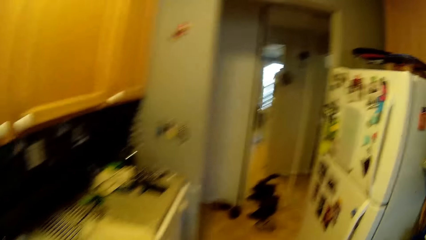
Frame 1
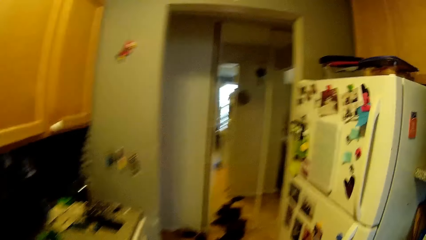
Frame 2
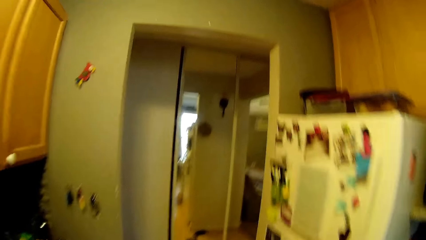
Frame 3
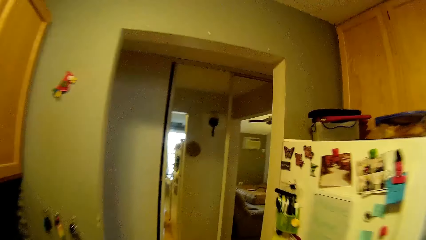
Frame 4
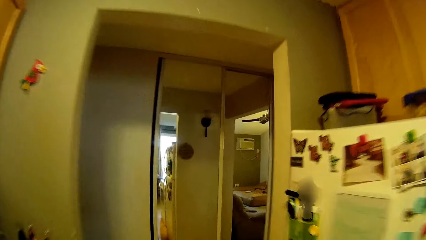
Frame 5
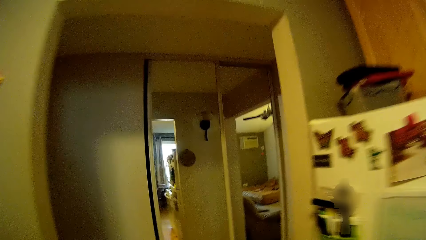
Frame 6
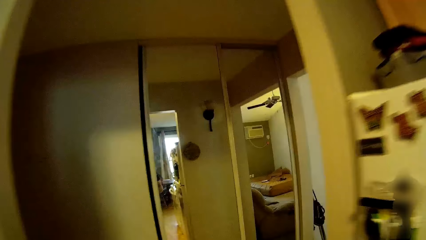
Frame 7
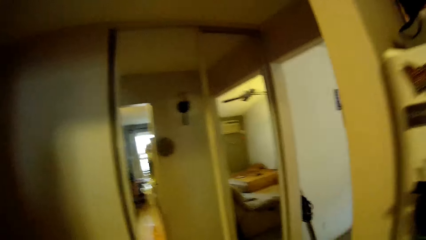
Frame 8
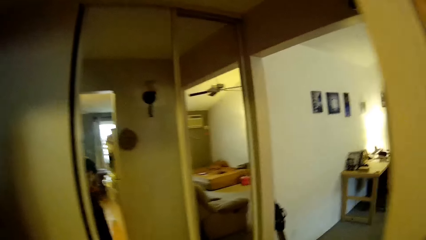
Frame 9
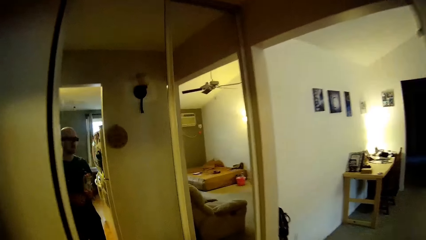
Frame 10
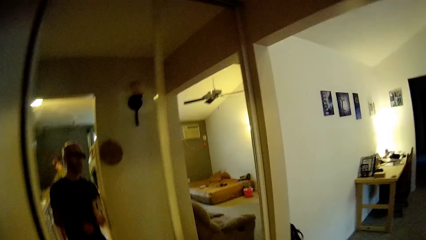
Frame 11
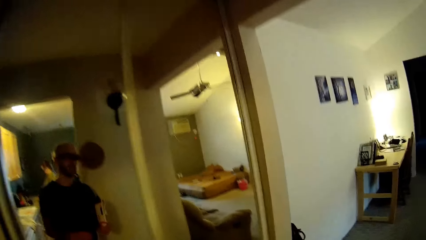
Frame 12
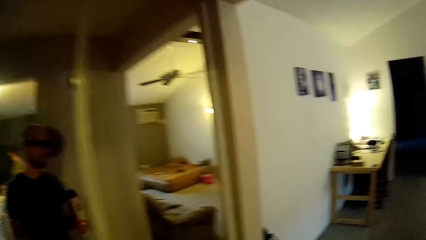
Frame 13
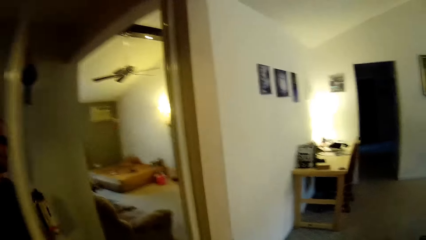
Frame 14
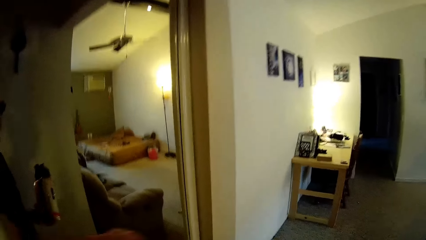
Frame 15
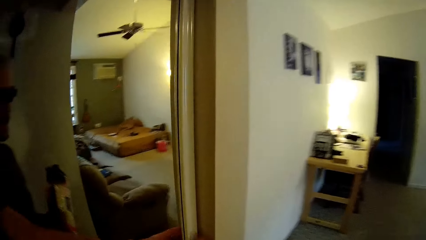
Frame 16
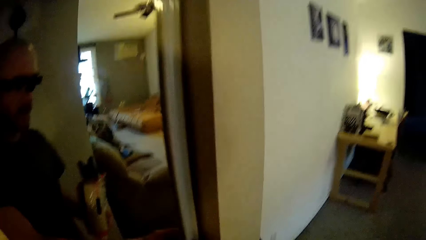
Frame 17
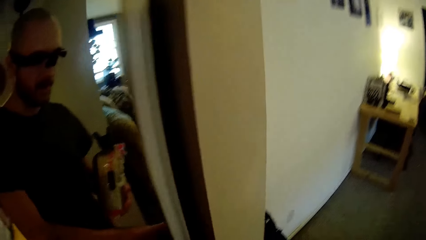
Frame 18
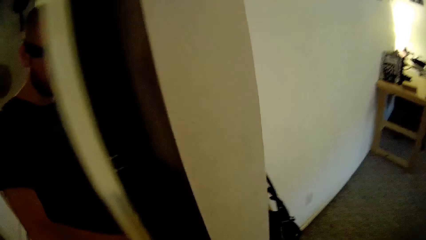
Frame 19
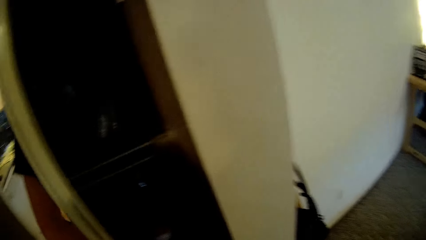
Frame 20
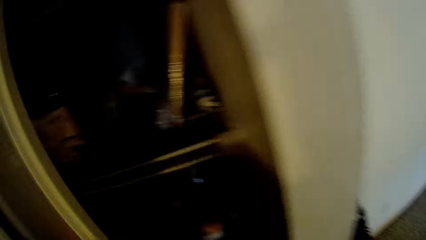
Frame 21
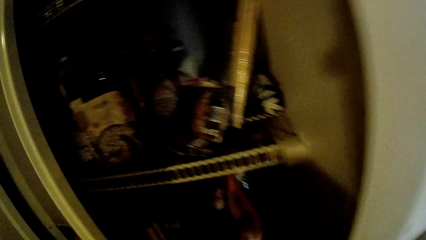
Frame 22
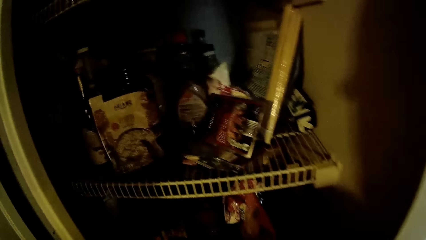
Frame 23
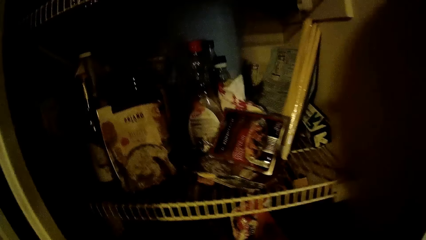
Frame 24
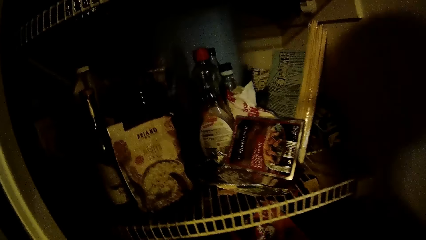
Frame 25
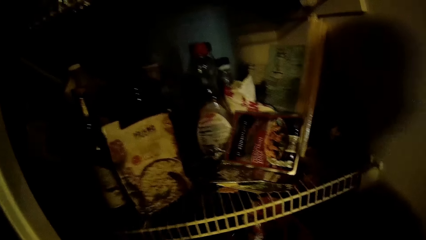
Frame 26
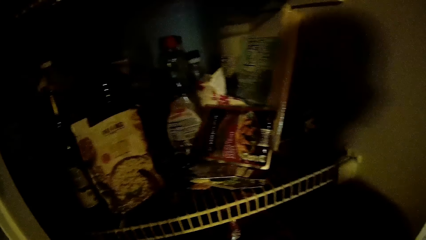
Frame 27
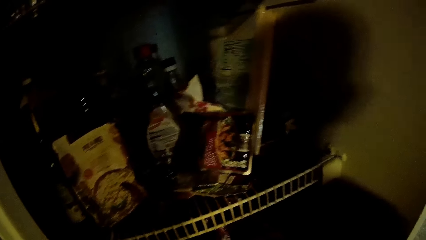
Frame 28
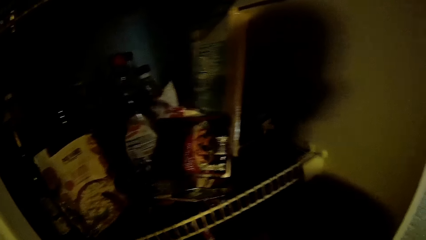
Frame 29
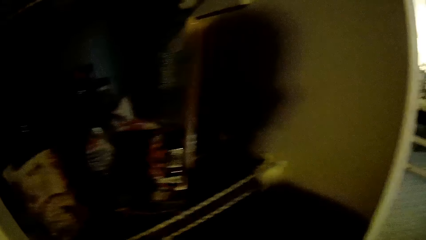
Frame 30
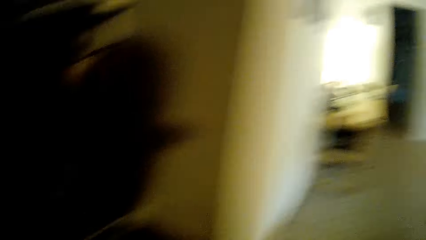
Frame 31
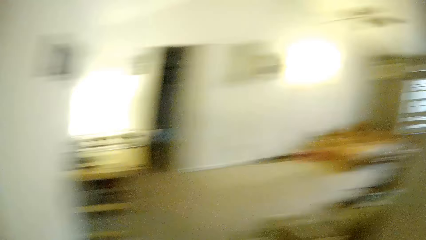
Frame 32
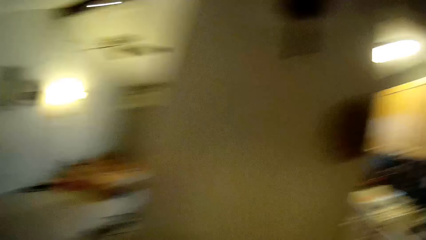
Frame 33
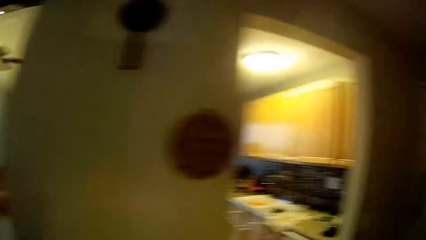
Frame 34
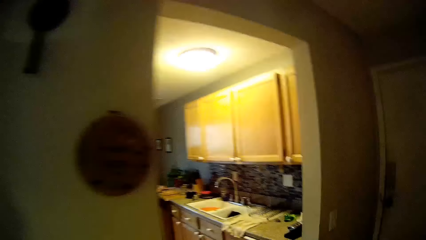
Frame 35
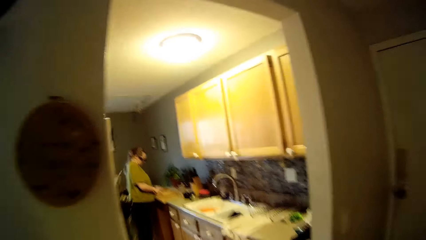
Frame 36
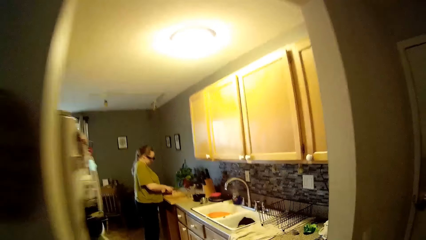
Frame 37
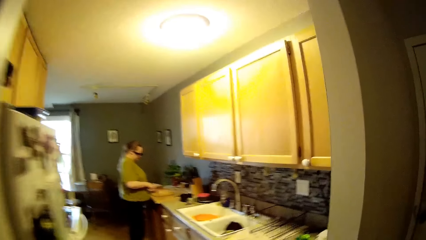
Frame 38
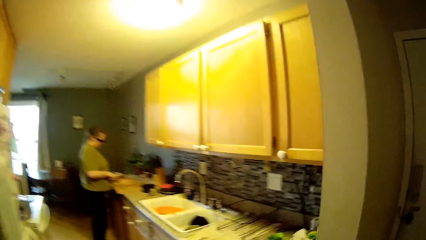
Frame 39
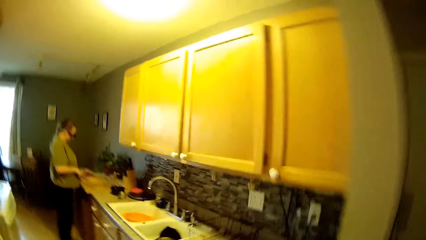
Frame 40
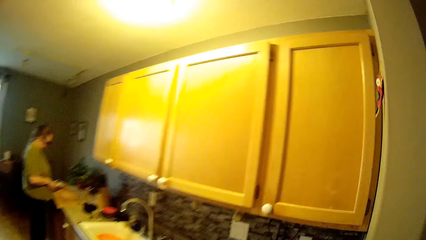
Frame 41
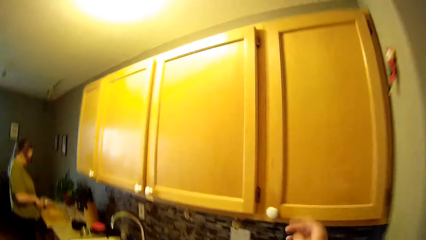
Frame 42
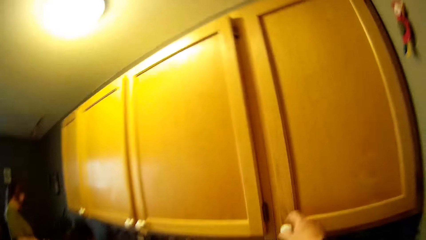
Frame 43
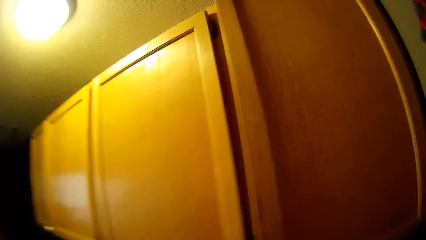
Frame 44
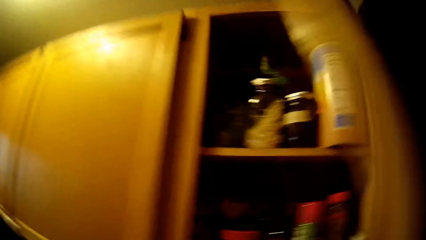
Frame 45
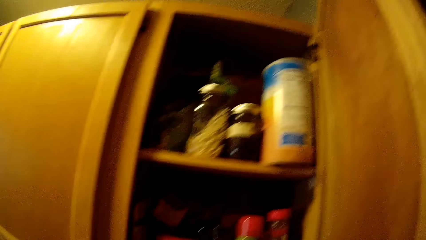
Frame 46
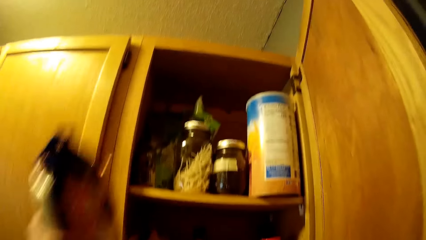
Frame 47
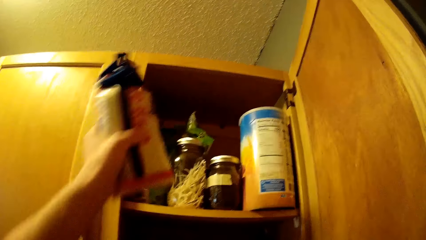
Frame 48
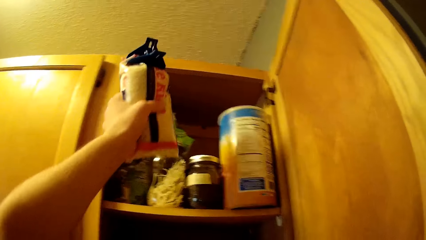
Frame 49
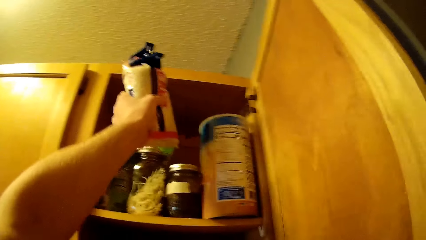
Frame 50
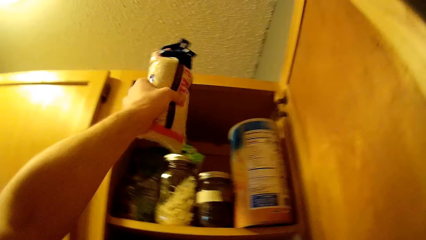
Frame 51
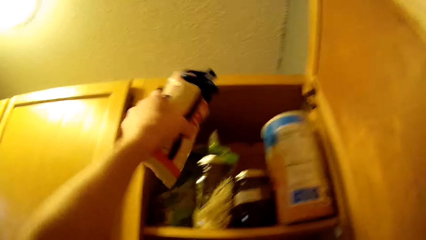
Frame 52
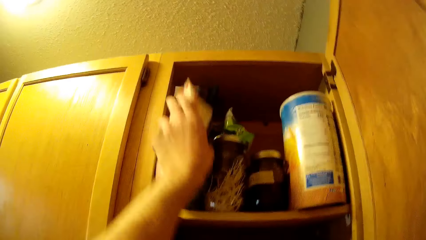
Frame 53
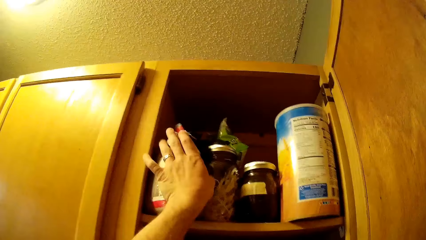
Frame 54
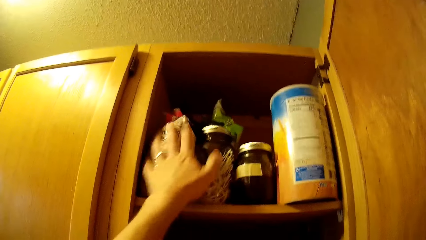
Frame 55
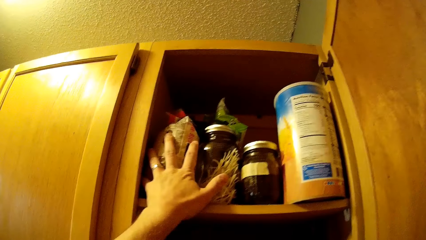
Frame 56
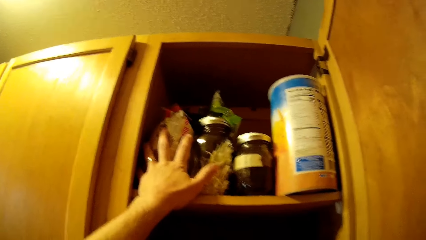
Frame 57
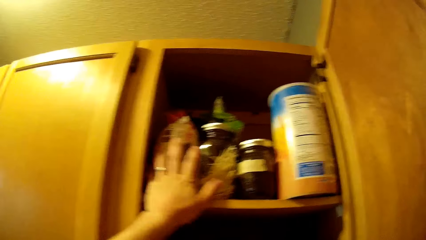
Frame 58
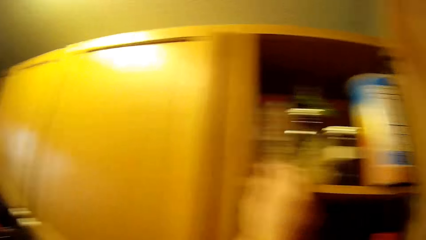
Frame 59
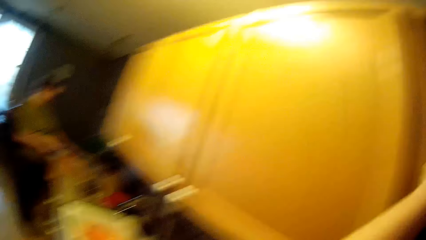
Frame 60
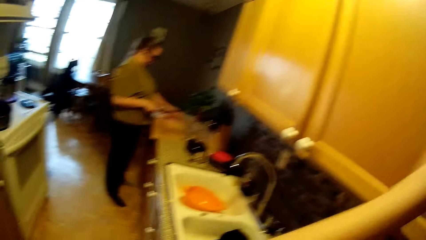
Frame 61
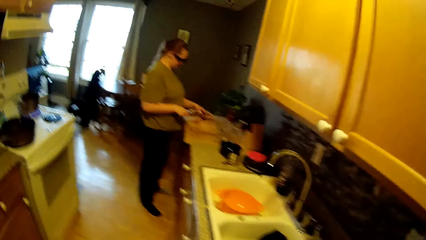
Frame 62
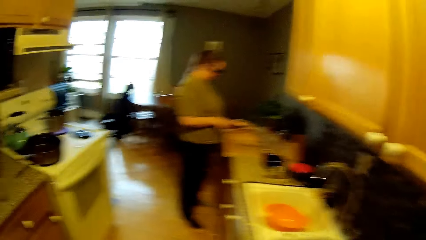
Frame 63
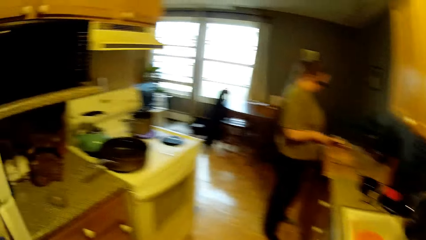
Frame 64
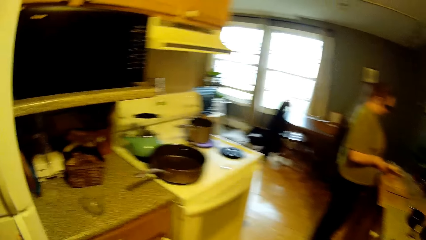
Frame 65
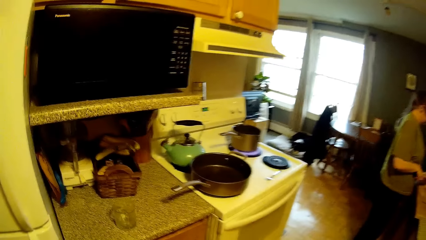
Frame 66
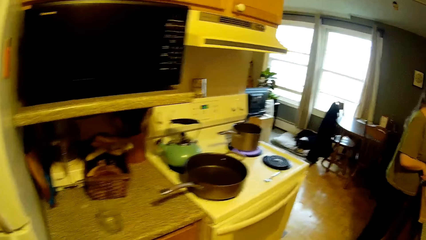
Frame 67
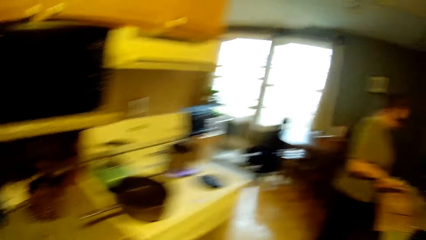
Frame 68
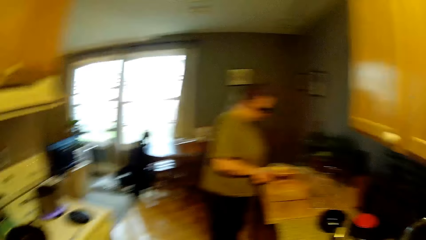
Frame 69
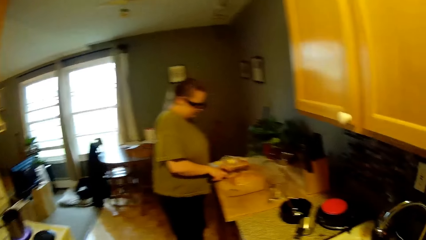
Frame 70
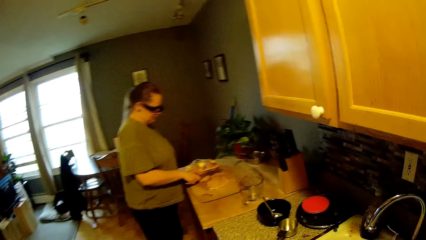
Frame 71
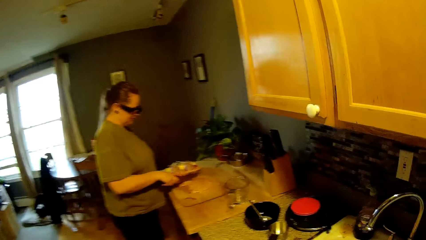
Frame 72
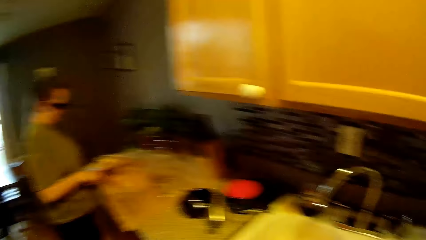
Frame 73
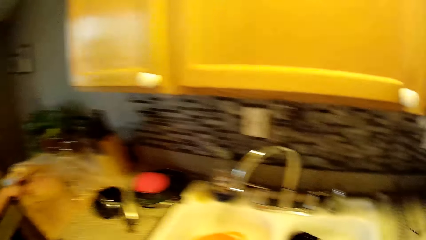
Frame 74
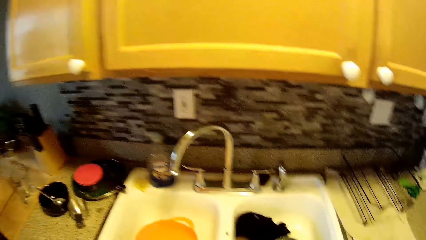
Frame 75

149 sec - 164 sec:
The camera wearer walks to a pantry. He opens the pantry door or shelf with his left hand. He looks inside the shelf. He walks from the pantry to the cabinet in the kitchen. He opens the cabinet with his right hand. He lifts the paper. He puts the pack of rice into the cabinet with his left hand. He pulls back the left hand. A woman cuts the chicken on the chopping board with the knife. The camera wearer walks around.
